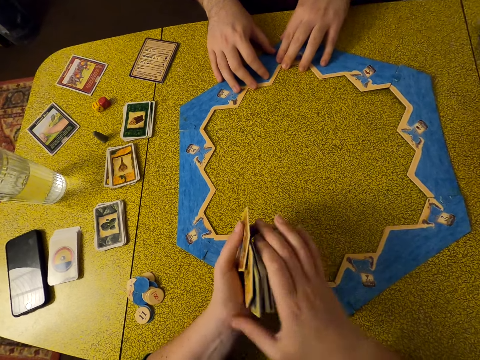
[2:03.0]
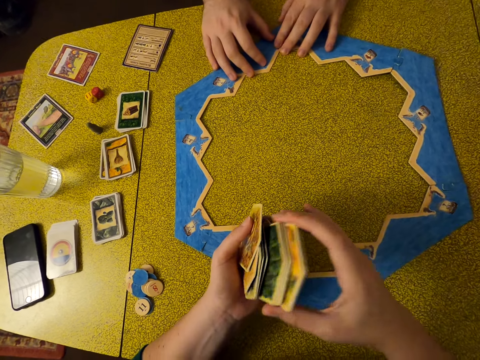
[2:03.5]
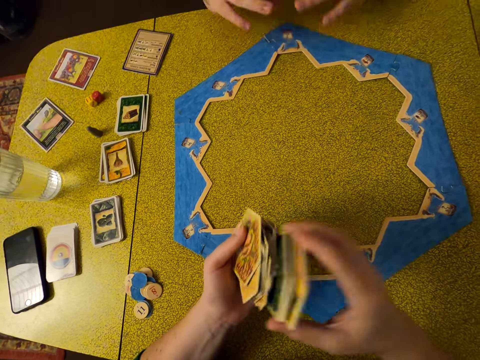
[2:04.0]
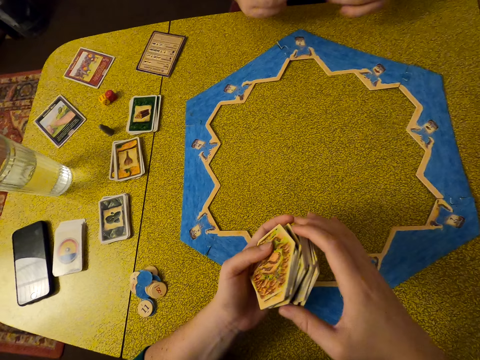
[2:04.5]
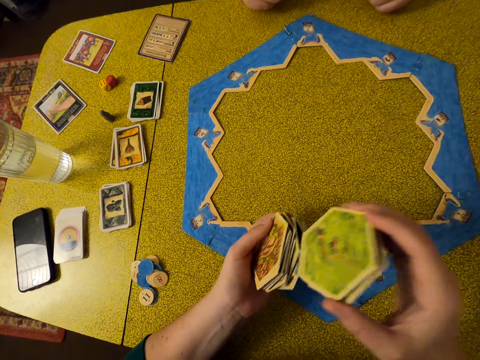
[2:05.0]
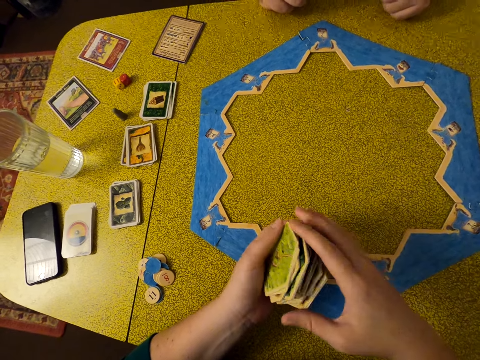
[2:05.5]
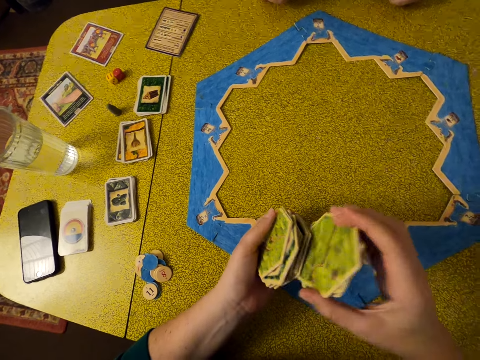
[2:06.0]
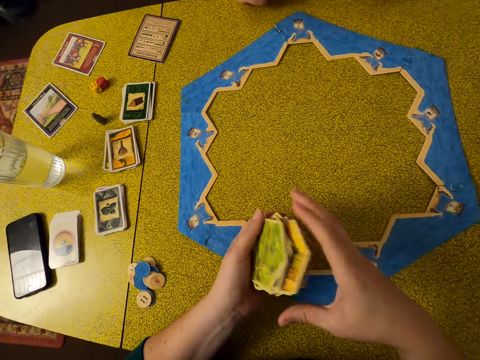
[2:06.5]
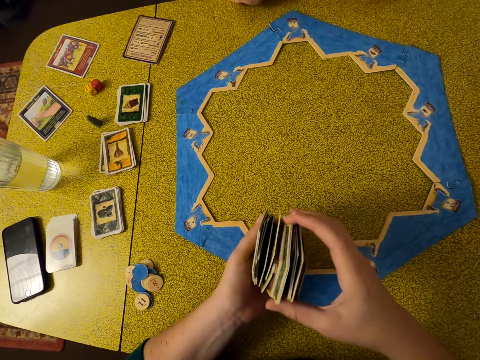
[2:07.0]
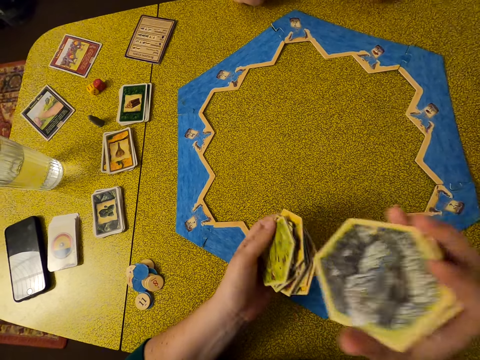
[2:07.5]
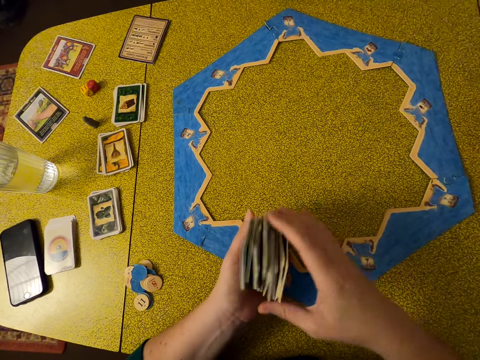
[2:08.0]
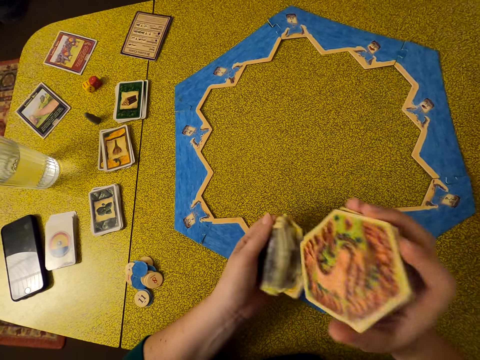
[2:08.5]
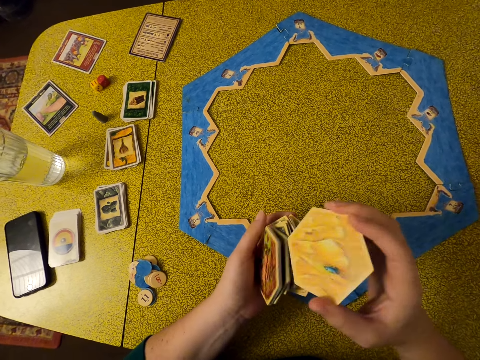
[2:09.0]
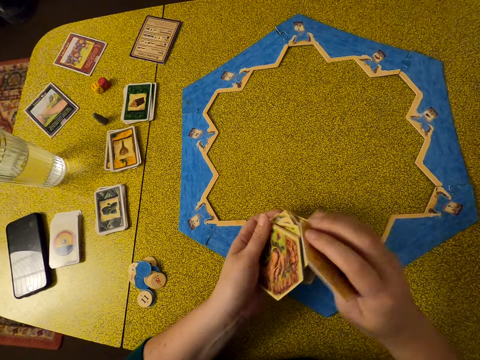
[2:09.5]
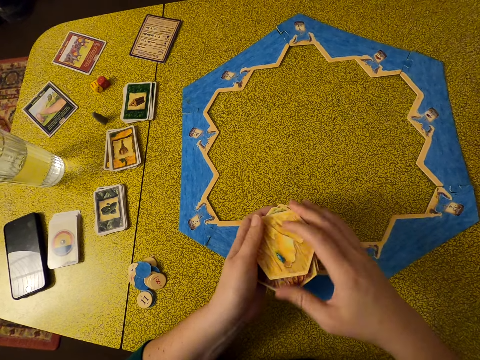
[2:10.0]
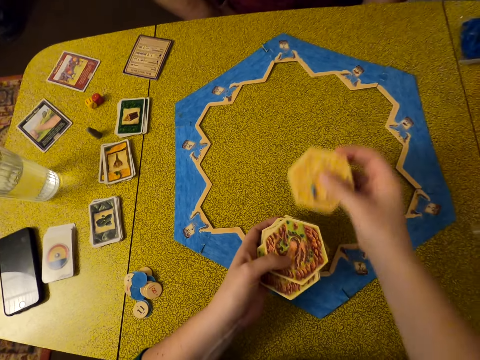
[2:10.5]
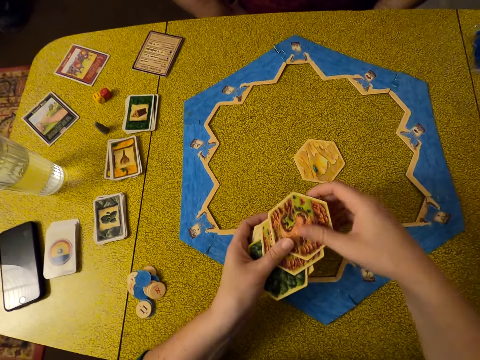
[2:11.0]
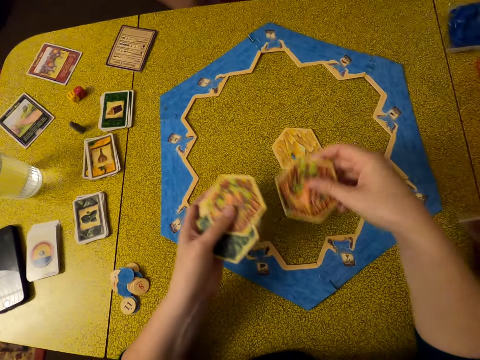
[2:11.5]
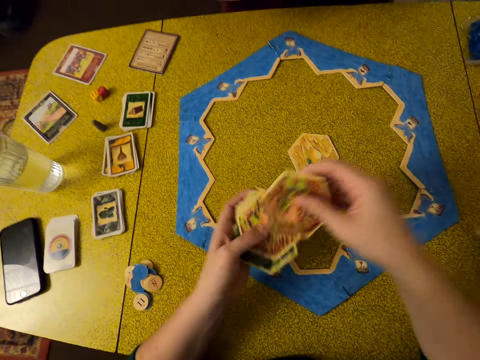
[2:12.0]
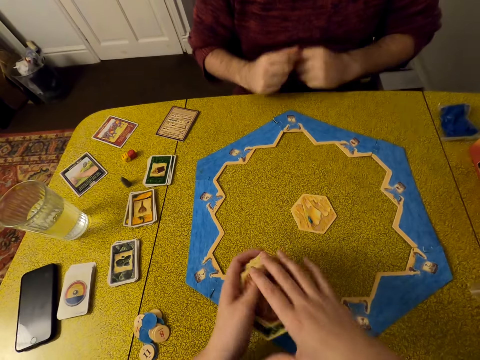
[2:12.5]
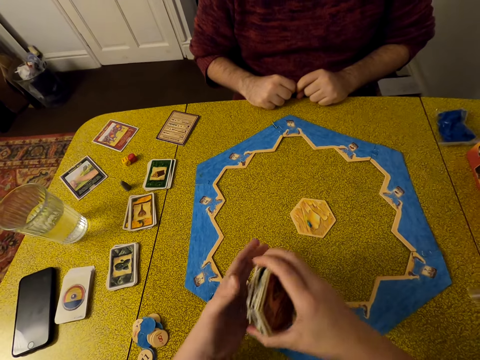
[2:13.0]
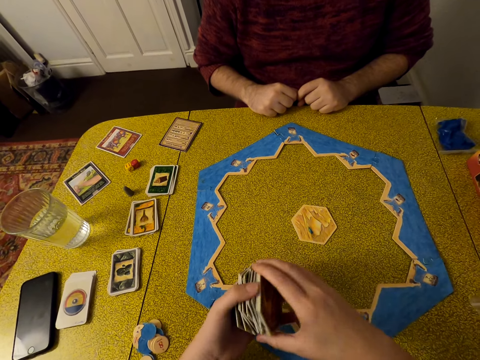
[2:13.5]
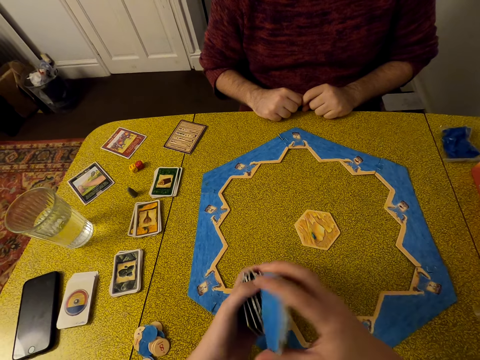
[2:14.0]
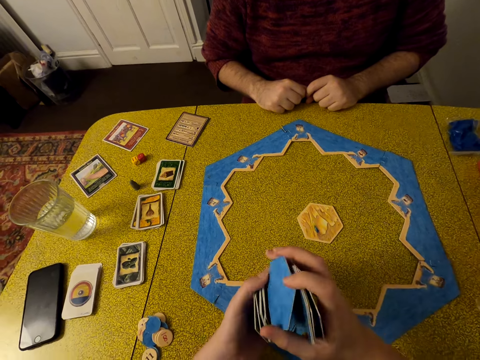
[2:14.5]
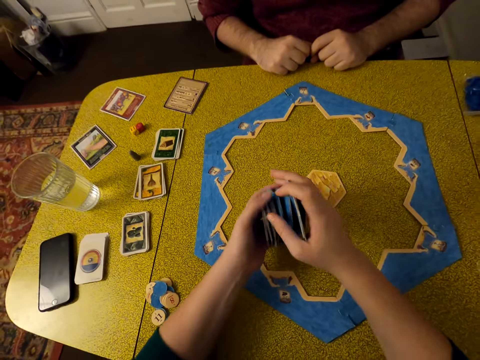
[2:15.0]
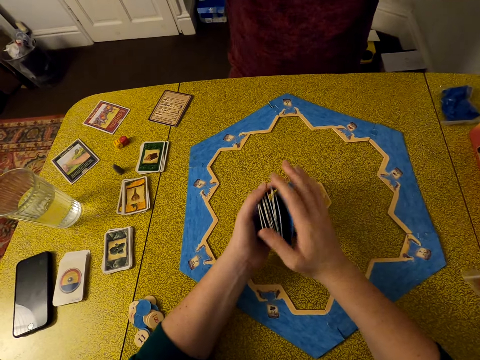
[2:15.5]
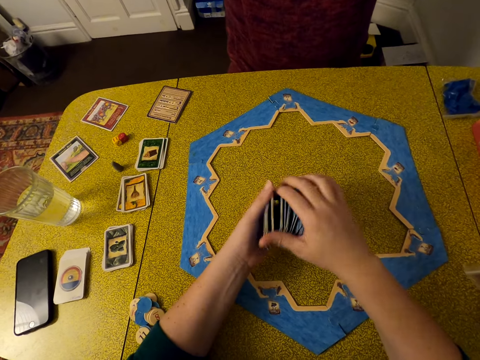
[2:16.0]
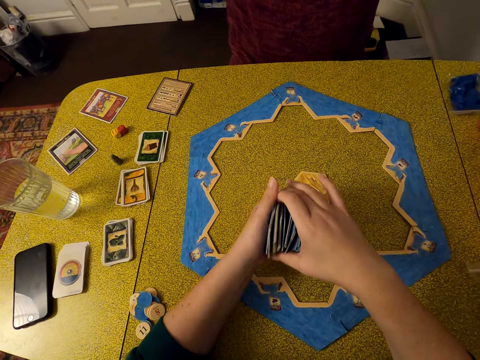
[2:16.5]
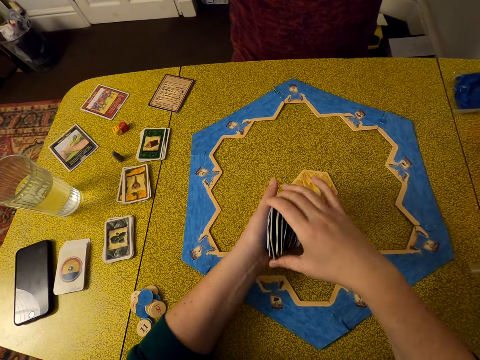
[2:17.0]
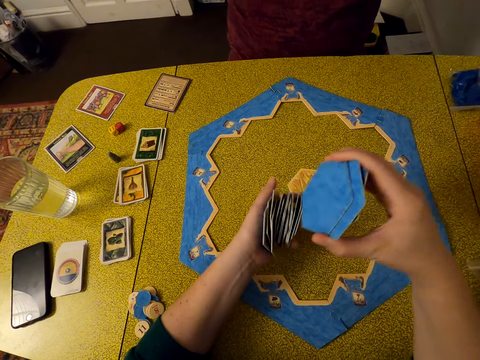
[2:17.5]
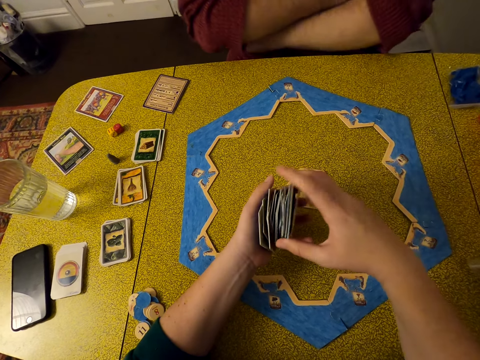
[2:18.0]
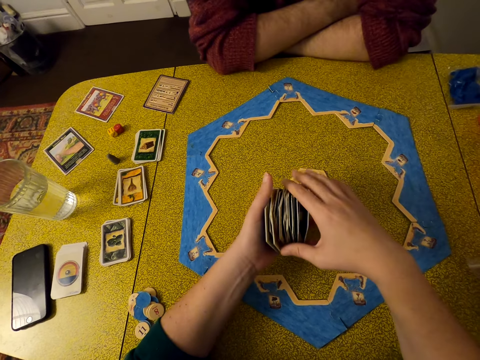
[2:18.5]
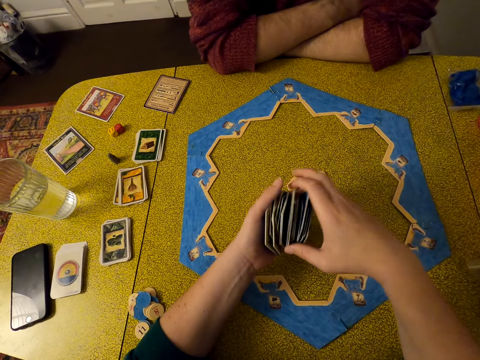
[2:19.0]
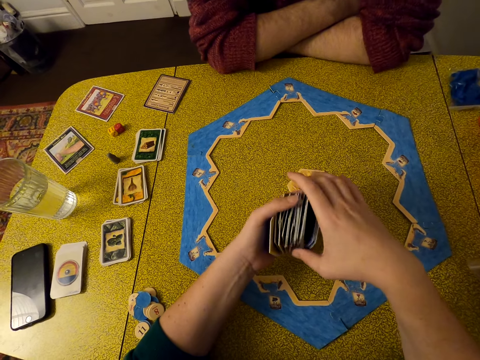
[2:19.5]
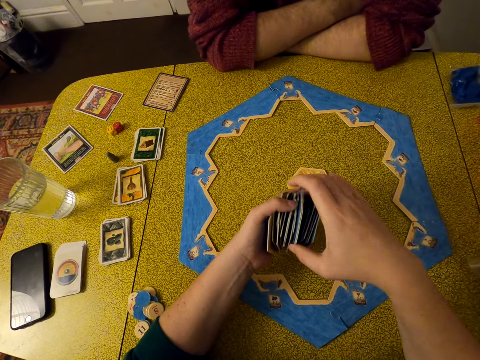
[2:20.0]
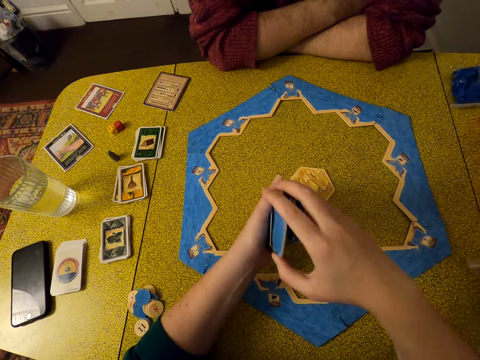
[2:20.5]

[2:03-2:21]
A man moves hands. The camera wearer puts a piece of the catan board on the table. The man sits on a chair. The camera wearer picks up a piece of the catan board and moves a hand around. The man sits on a chair. The camera wearer arranges pieces of the catan board and shuffles the cards. The man moves hands and leans hands on the table.

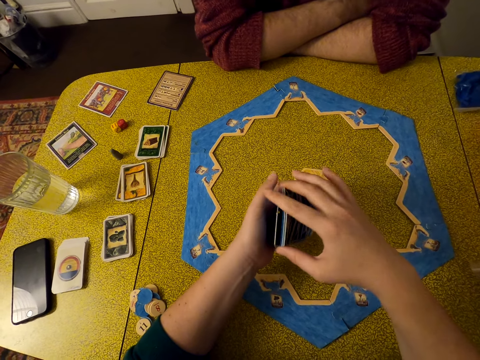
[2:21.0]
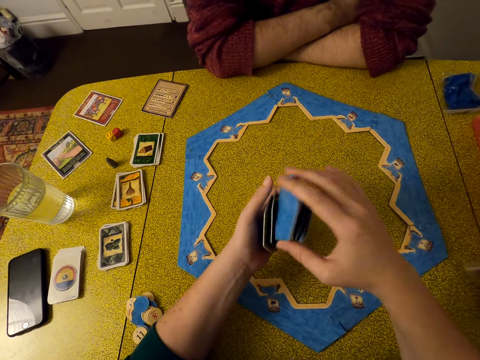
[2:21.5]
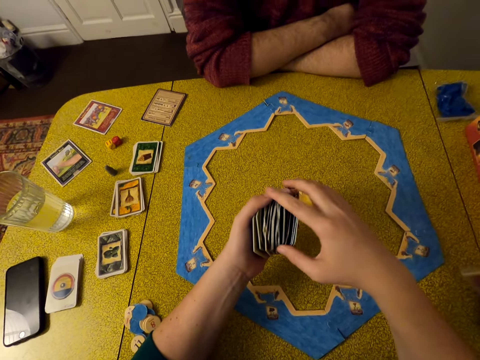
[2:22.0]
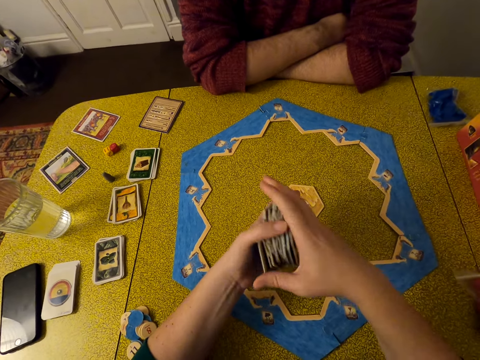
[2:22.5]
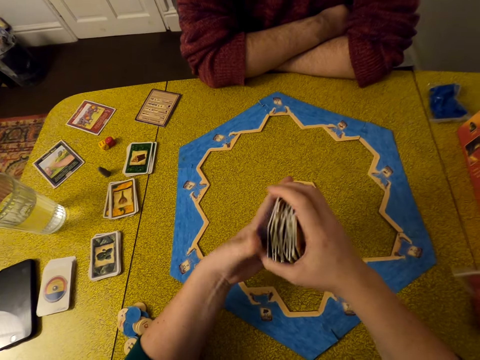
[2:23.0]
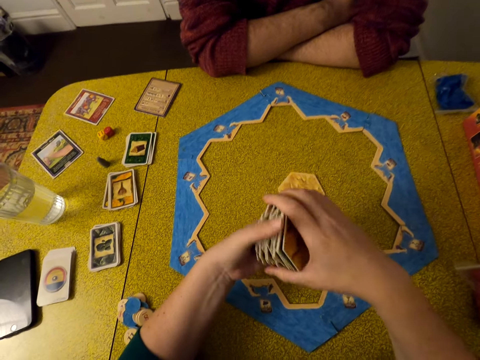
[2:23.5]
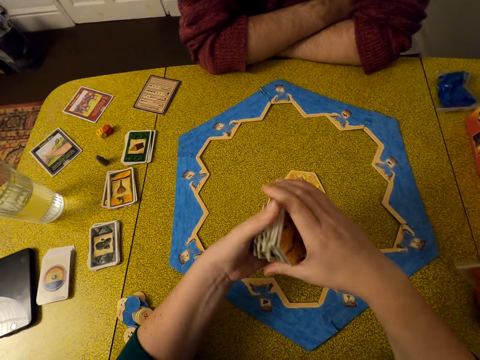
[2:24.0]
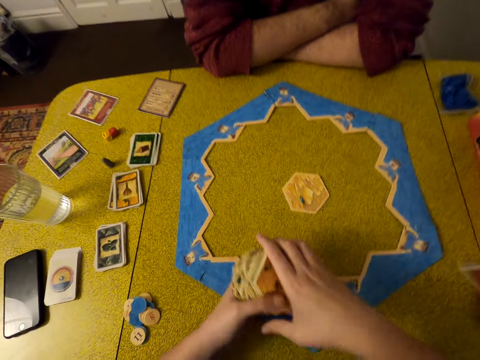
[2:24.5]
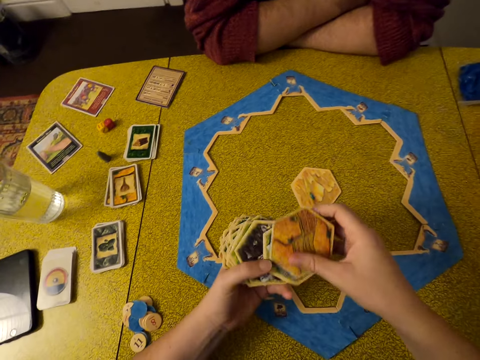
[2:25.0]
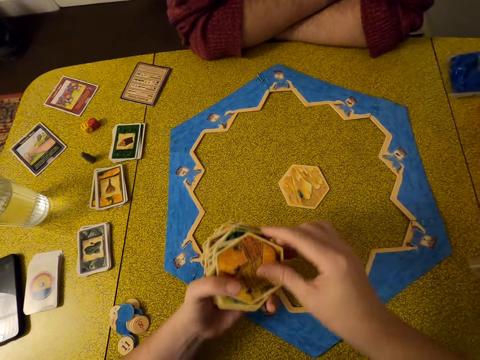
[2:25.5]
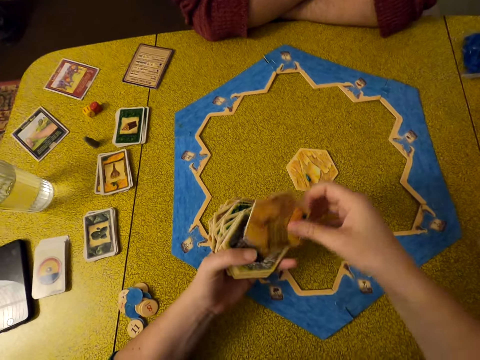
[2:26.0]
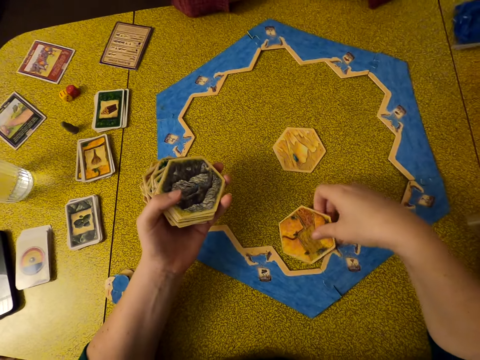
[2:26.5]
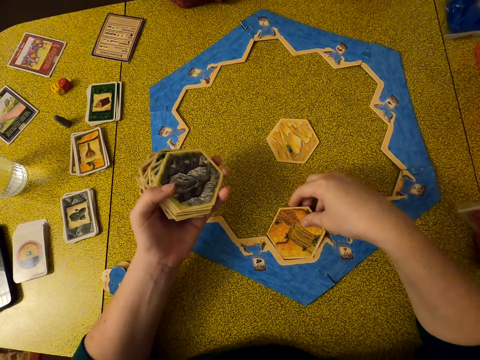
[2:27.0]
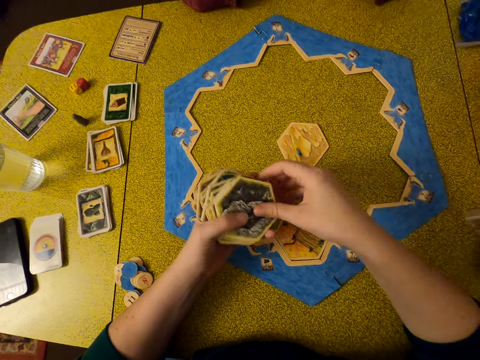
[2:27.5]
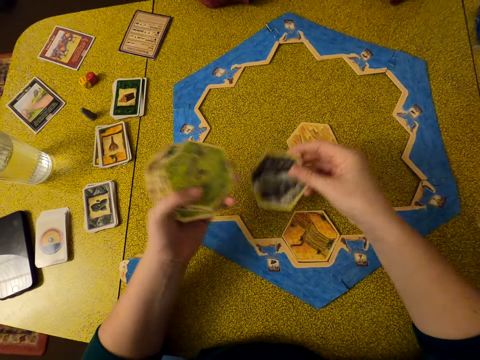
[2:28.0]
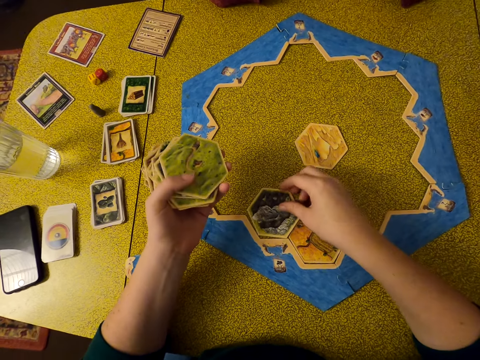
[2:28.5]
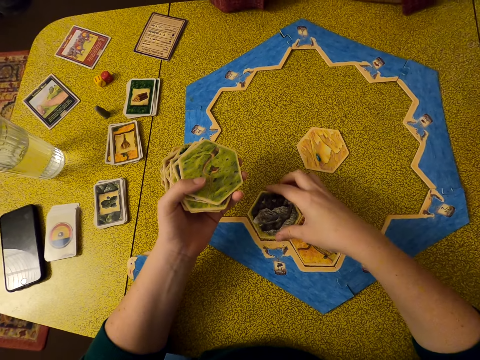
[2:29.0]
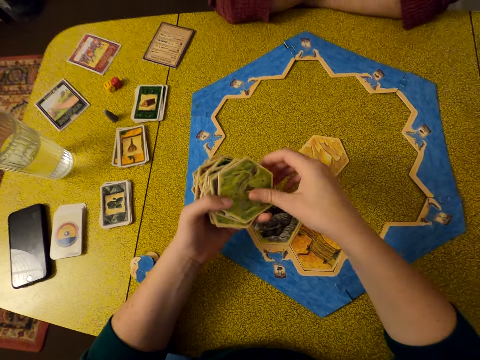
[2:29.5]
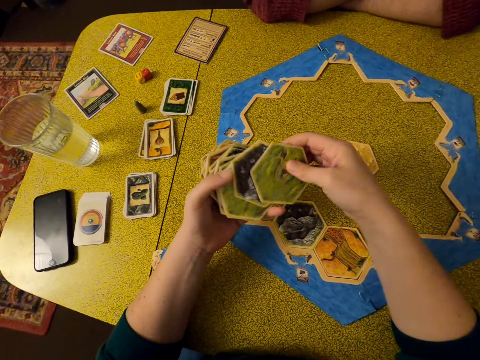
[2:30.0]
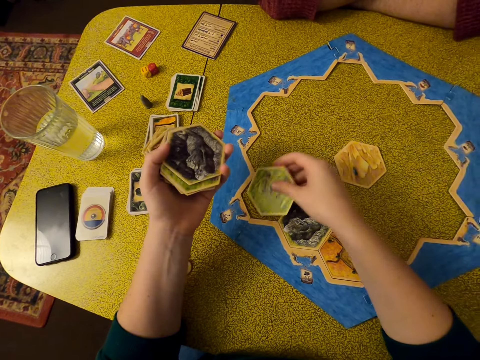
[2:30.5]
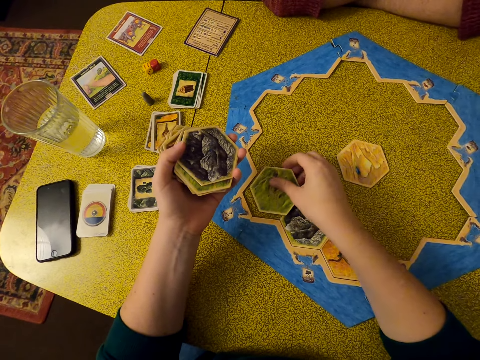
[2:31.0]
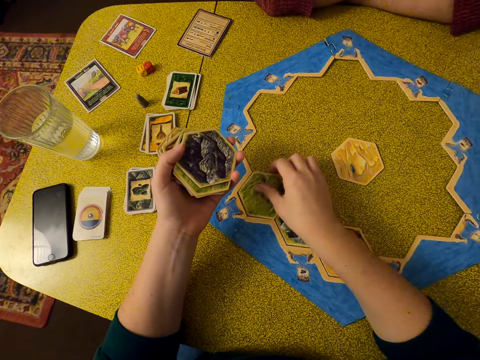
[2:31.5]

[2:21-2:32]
The camera wearer arranges the cards in the arranged pattern. They put a piece of the catan board on the table, pick up a piece of the catan board, put a piece of the catan board on the table, pick up a piece of the catan board and put a piece of the catan board on the table.
